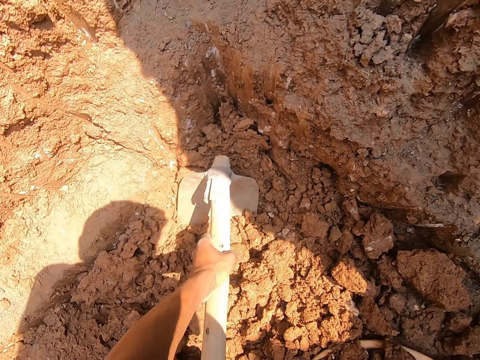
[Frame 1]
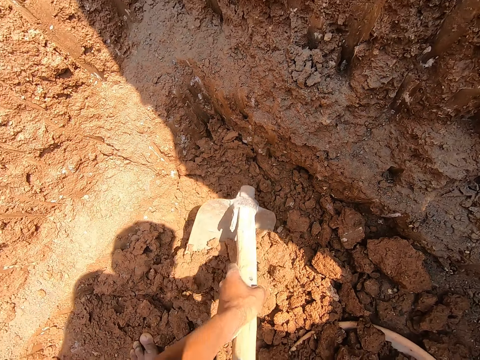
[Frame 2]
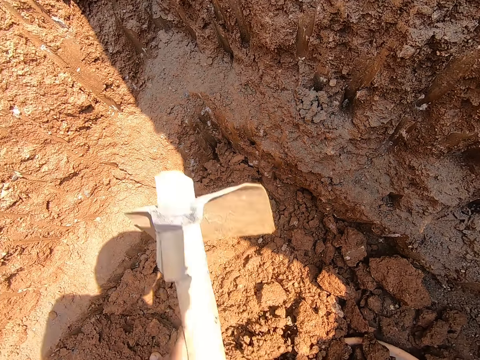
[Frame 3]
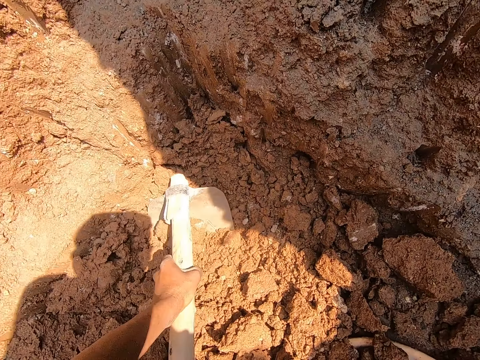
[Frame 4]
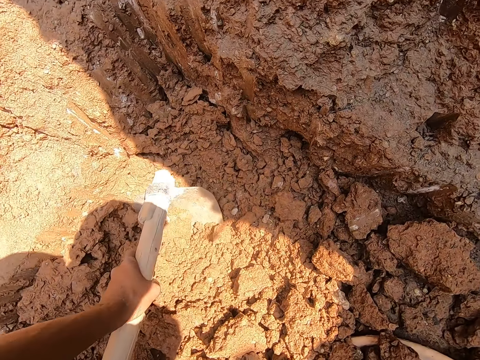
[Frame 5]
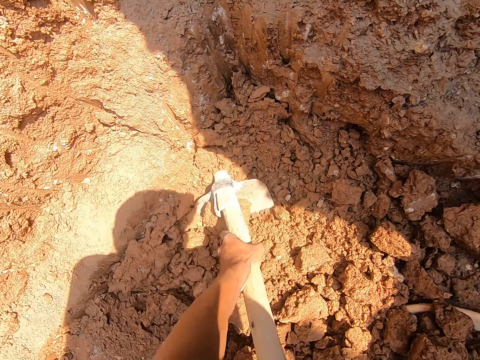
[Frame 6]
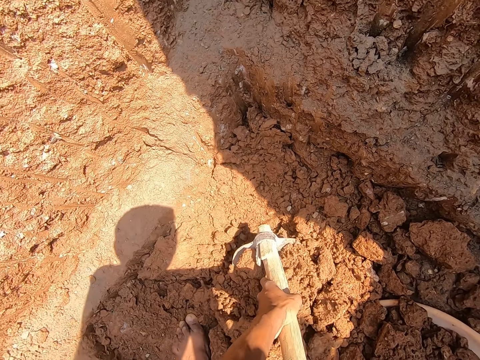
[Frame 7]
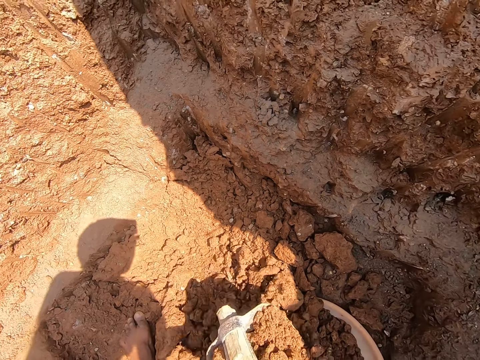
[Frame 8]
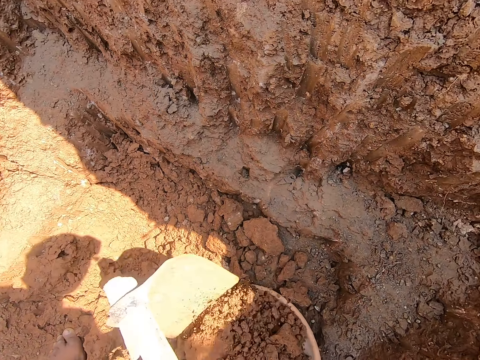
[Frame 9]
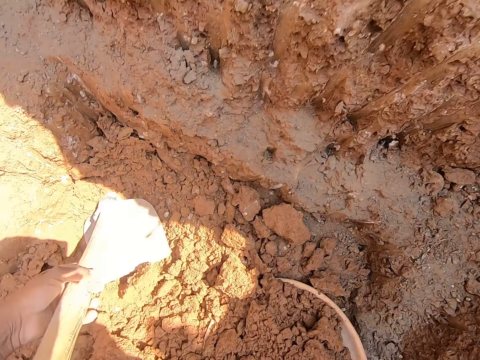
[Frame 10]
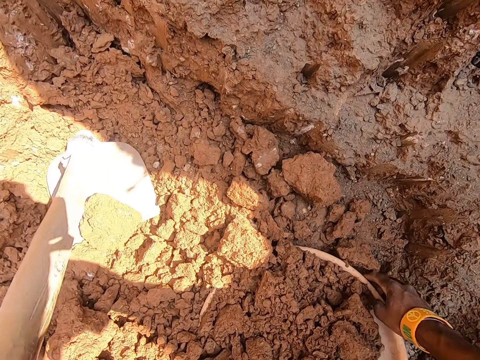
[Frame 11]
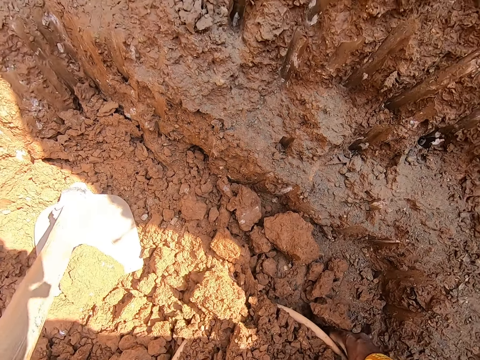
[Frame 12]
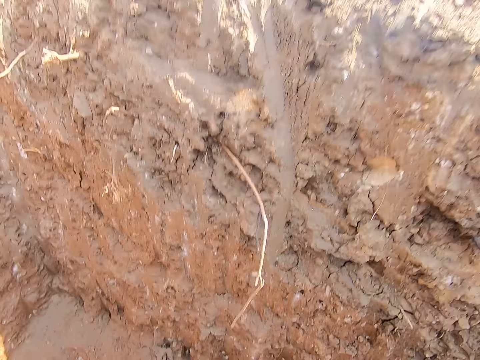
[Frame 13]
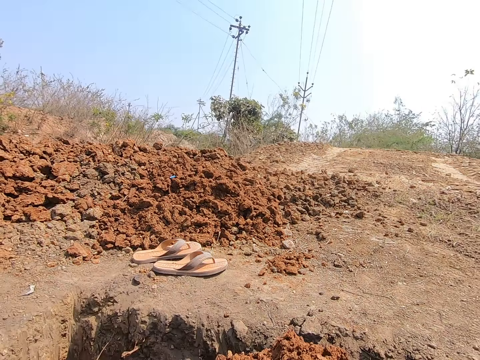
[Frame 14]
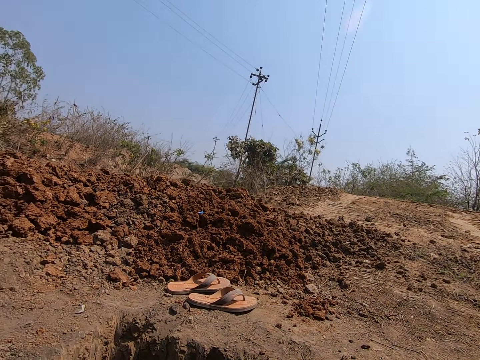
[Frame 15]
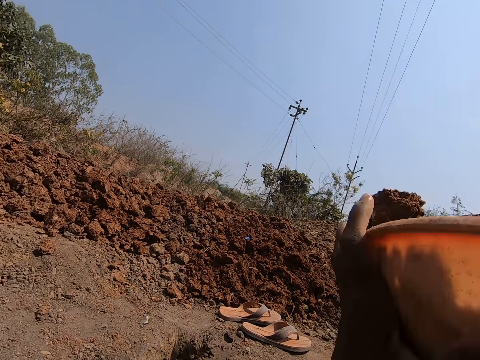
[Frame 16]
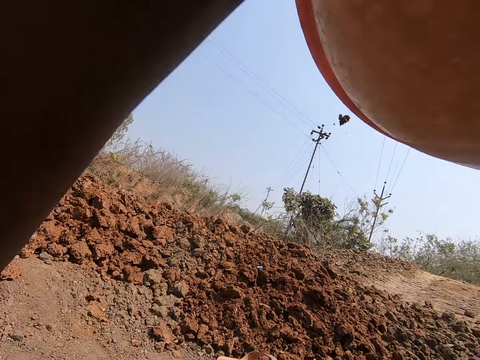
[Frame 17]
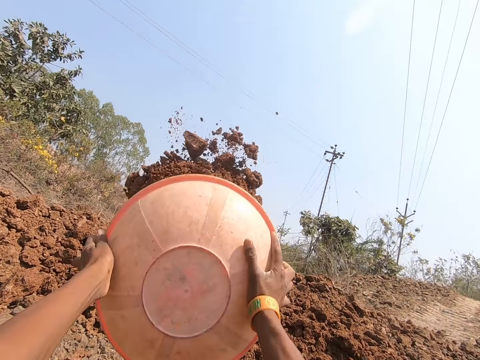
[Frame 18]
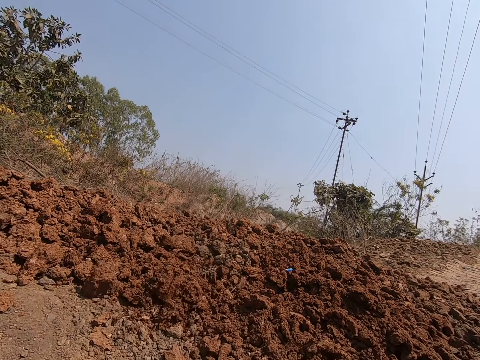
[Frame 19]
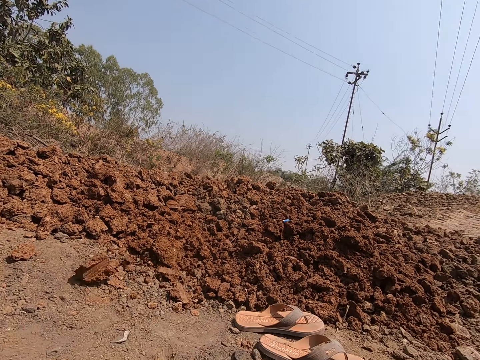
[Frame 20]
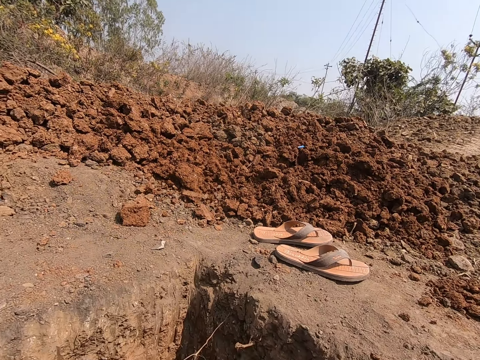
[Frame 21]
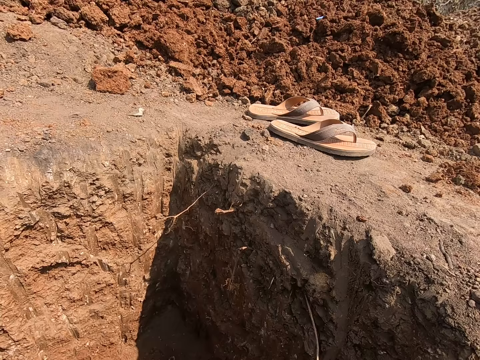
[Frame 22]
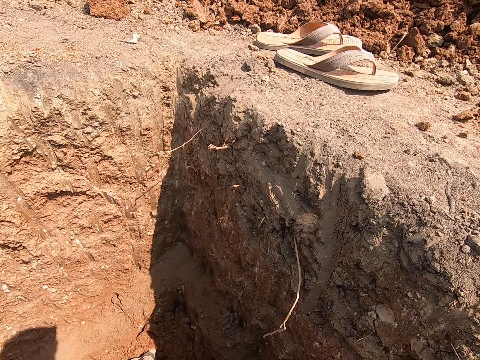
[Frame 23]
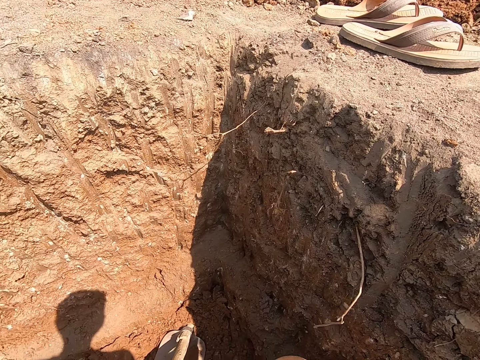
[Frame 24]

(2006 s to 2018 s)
The camera wearer packs stones from the ground into the mortar pan with the hoe in his hands. He places the soil on the plastic. He digs the soil with the hoe. He places the soil on the plastic. He drops the hoe on the ground with his left hand. He carries the mortar pan from the ground with his hands. He picks the plastic with the soil. He throws the stones in the mortar pan on the ground with his hands. He pours the soil from the plastic.

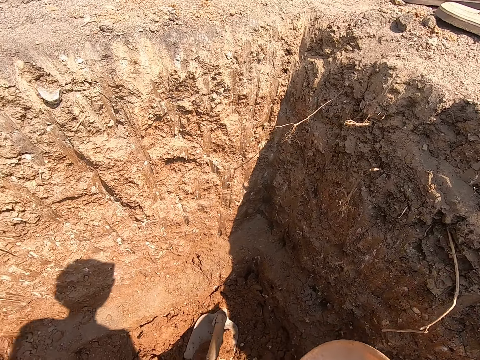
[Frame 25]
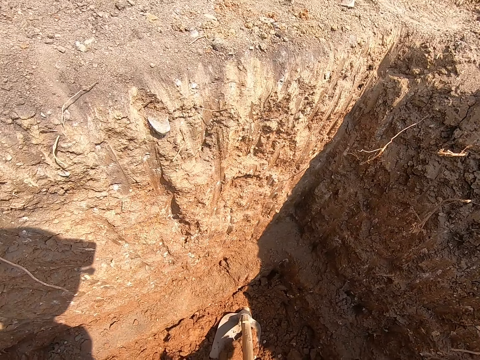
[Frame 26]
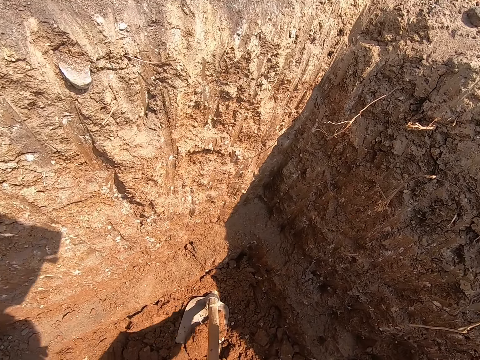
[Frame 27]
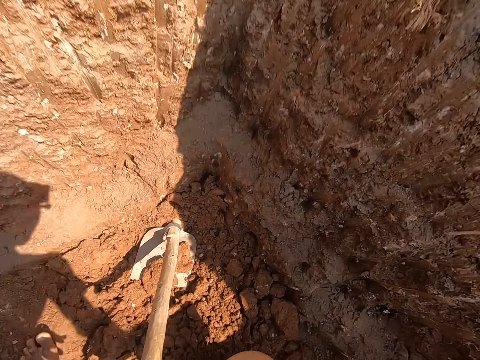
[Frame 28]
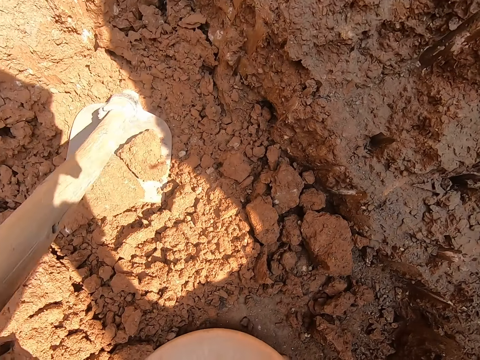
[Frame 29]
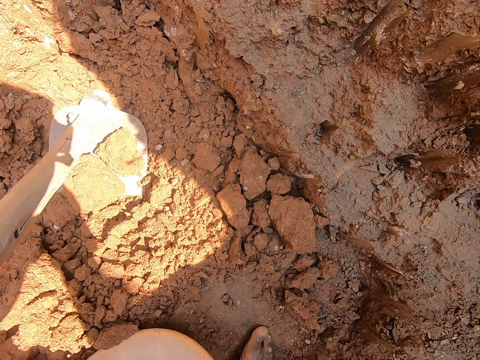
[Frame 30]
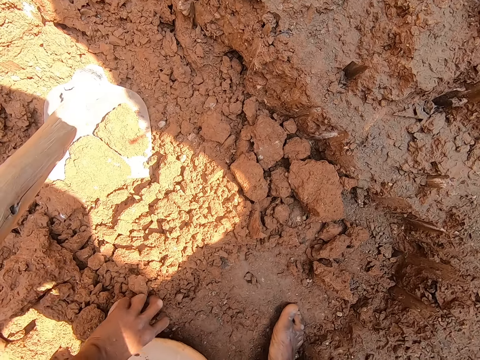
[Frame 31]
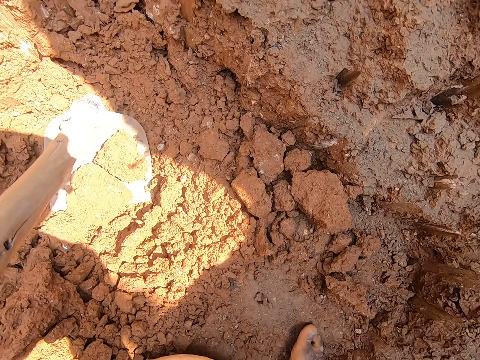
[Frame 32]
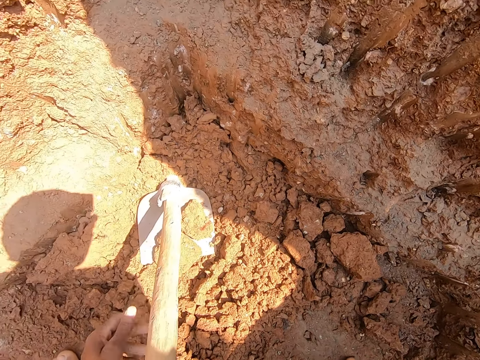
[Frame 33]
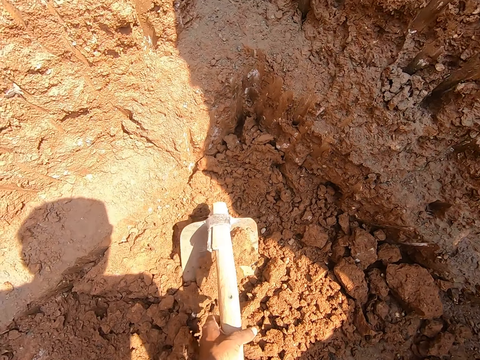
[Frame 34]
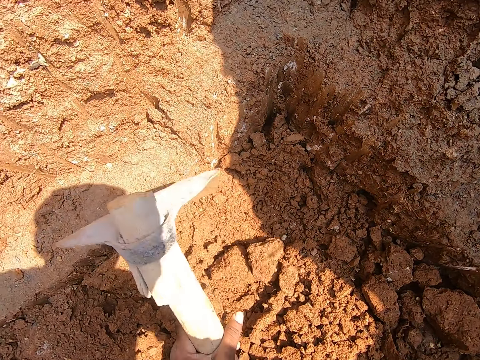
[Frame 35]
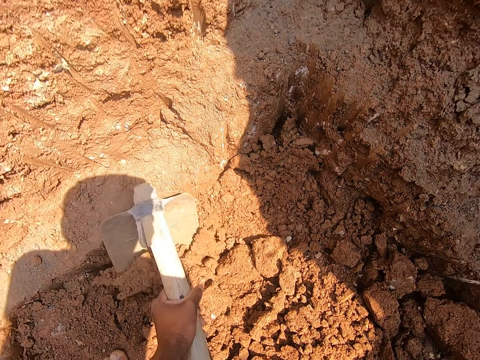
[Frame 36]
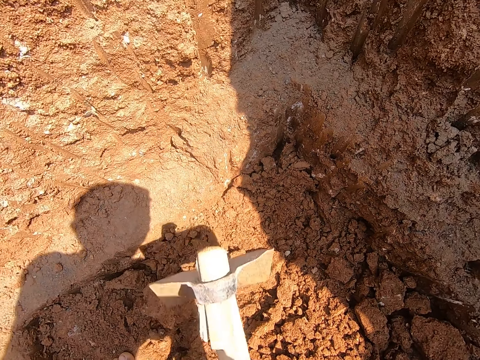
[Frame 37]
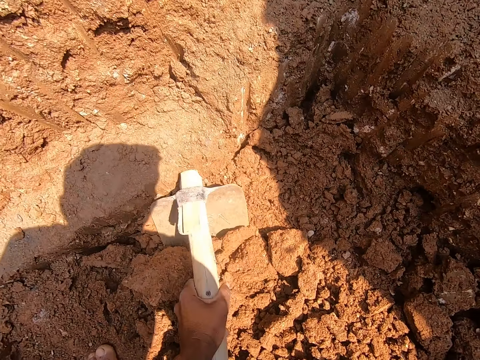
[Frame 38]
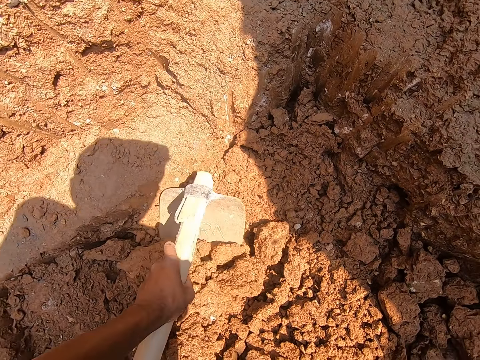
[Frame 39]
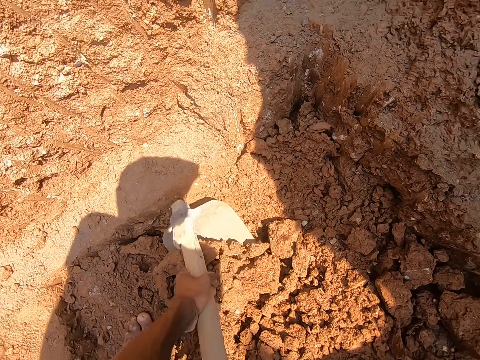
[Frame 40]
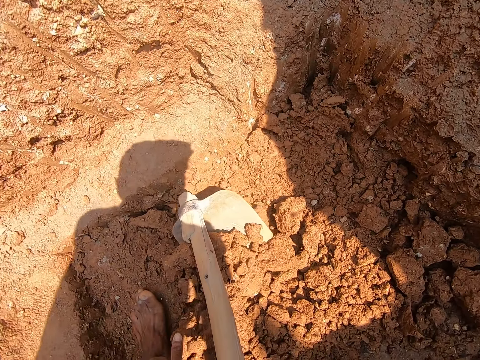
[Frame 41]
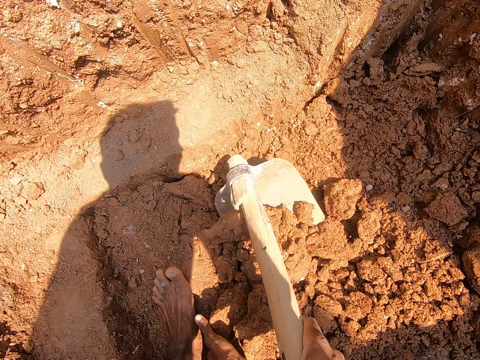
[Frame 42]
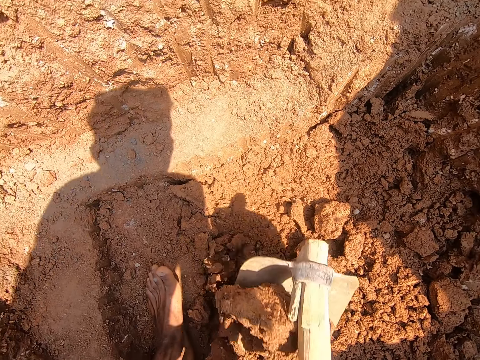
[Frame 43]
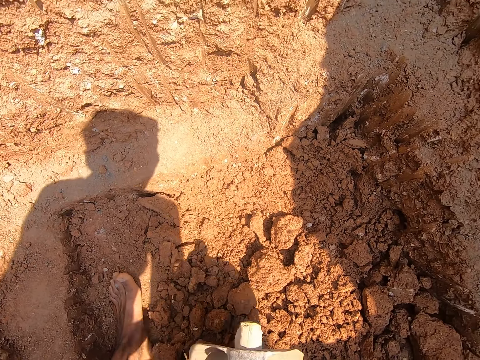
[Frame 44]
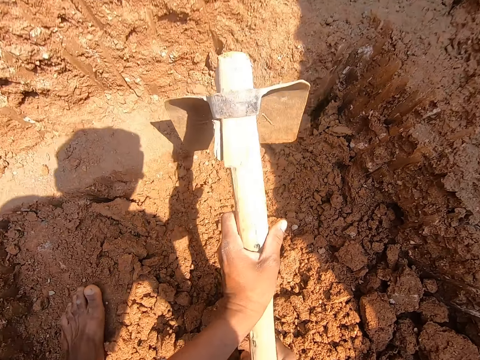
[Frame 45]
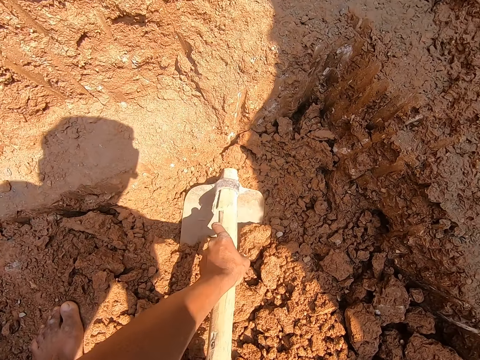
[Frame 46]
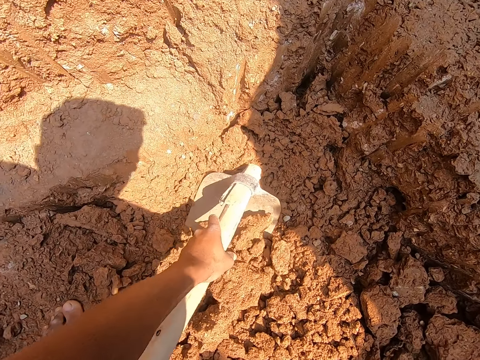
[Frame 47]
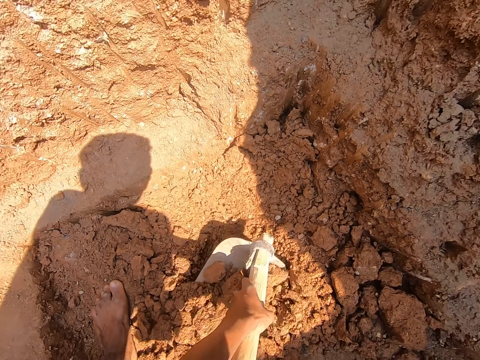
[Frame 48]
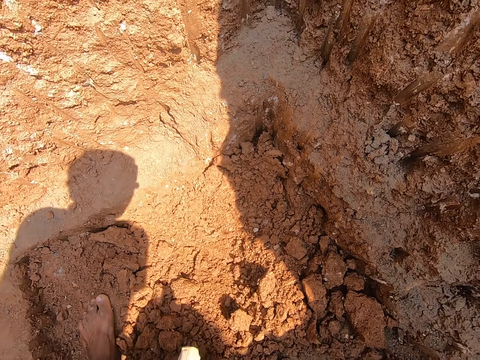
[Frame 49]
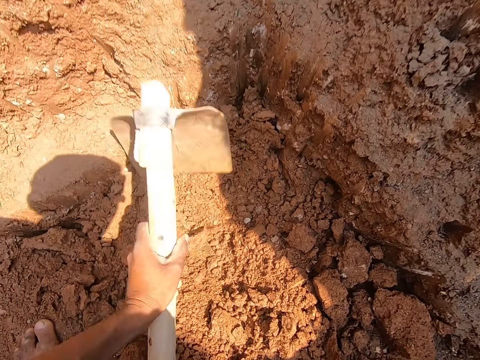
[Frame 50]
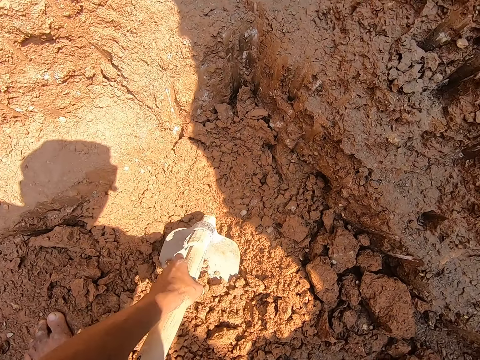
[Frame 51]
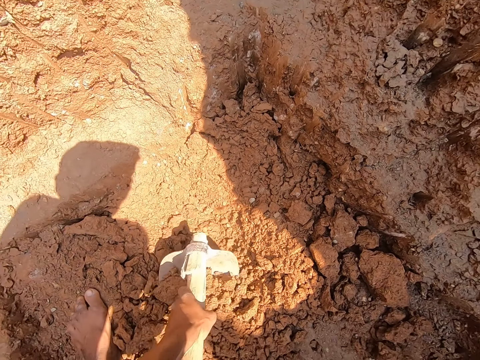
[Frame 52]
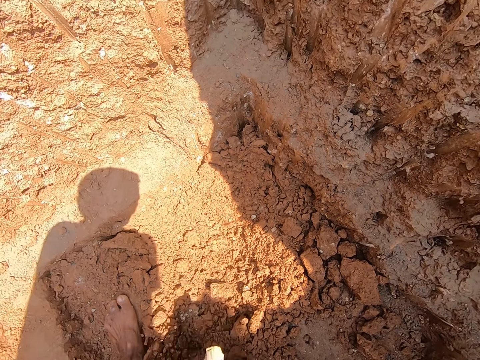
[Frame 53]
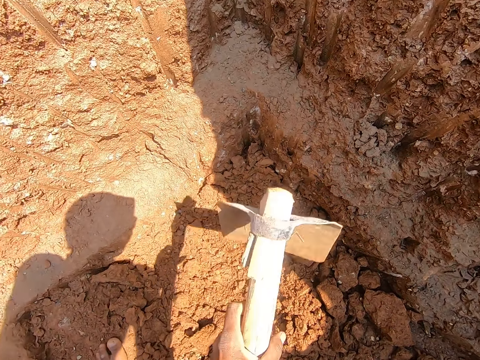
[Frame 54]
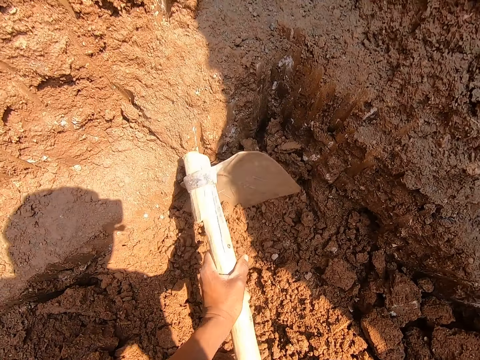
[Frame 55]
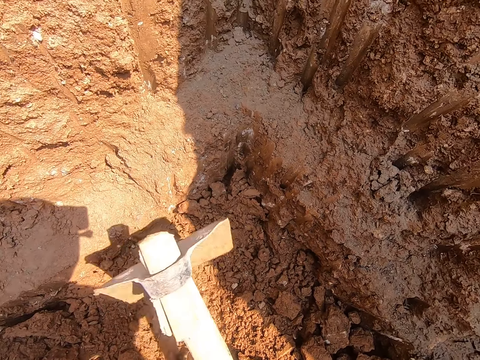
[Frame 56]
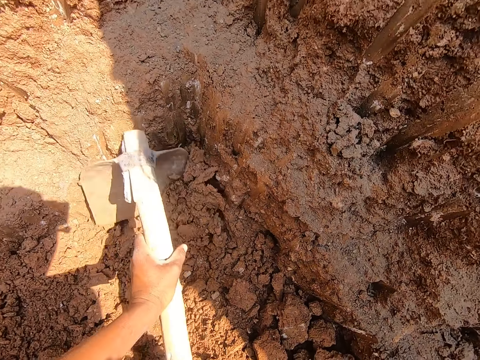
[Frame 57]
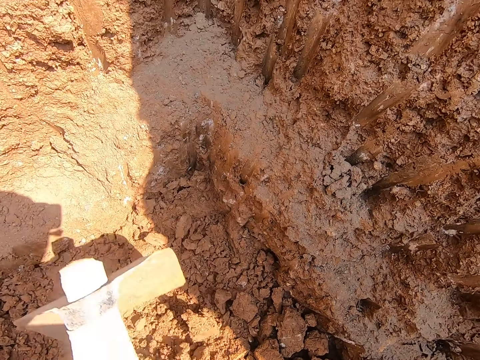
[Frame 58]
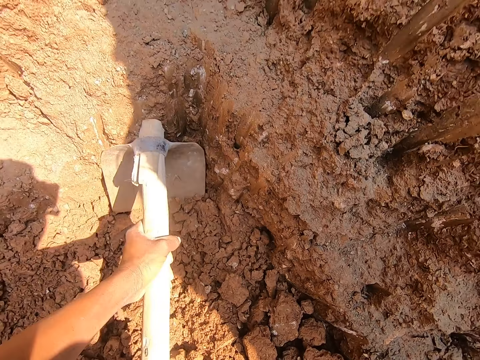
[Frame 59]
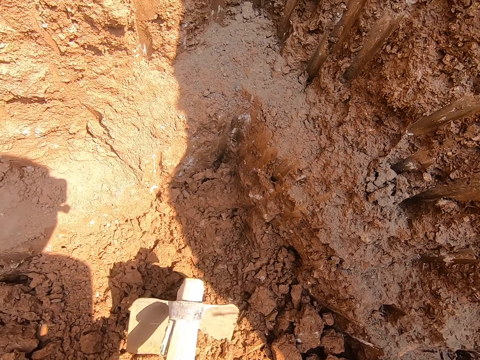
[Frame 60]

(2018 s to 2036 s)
The camera wearer drops the mortar pan on the ground with his right hand. He drops the plastic. He puts a stone inside the mortar pan with his left hand. He tills the ground with the hoe in his hands. He picks the hoe from the pit ground with his hands. He packs the stones on the ground of the pit with his left hand. He packs stones from the ground into the mortar pan with the hoe in his hands. He places the soil on the plastic. He digs the soil with the hoe. He places the soil on the plastic. He digs the soil with the hoe. He places the soil on the plastic. He digs the ground with the hoe in his hands.
